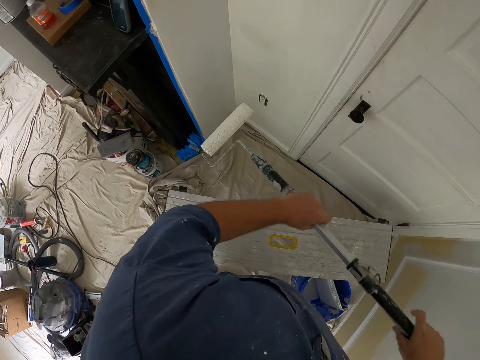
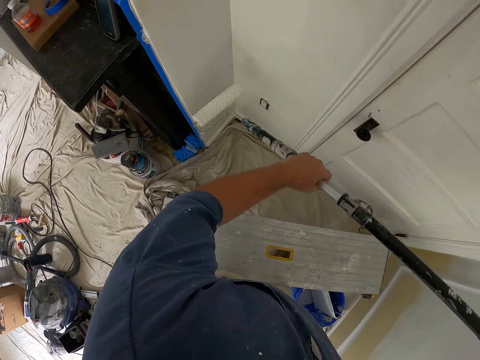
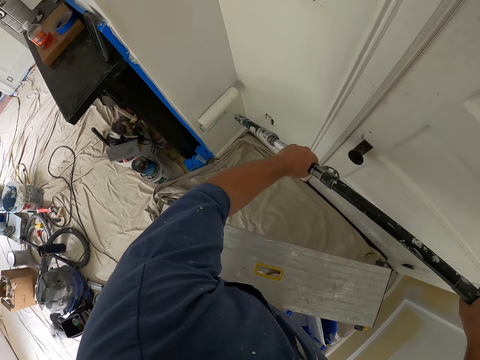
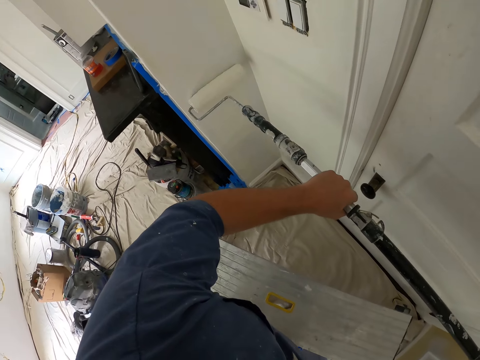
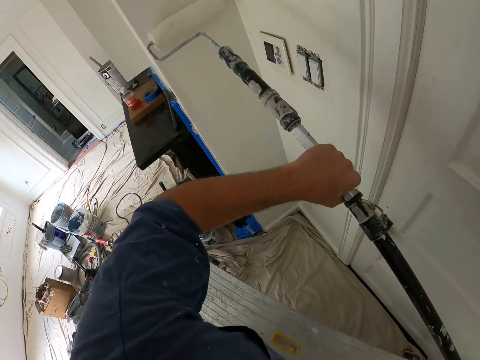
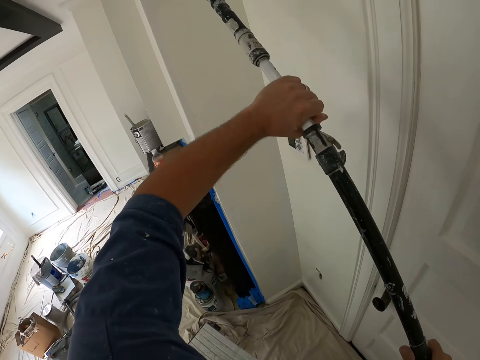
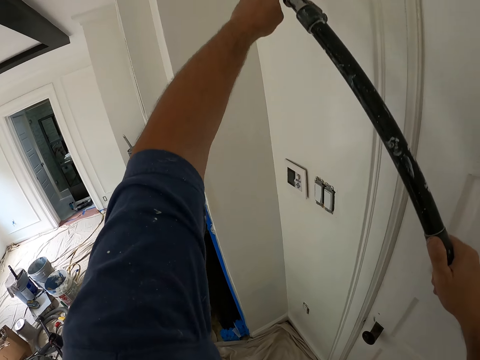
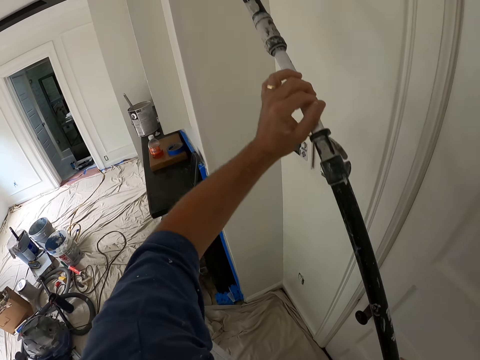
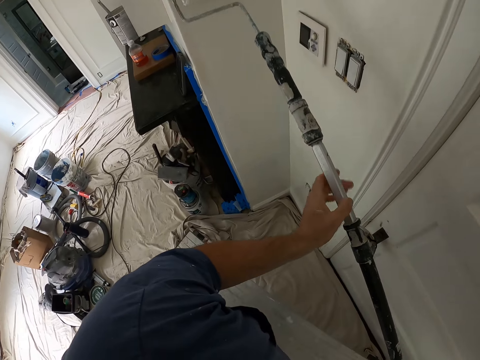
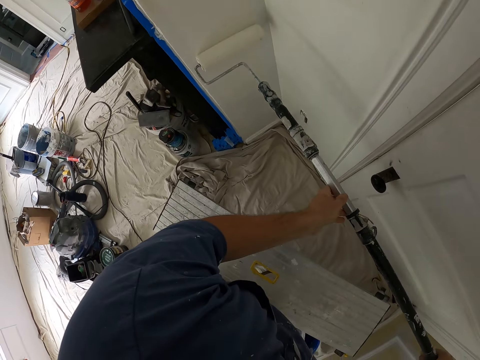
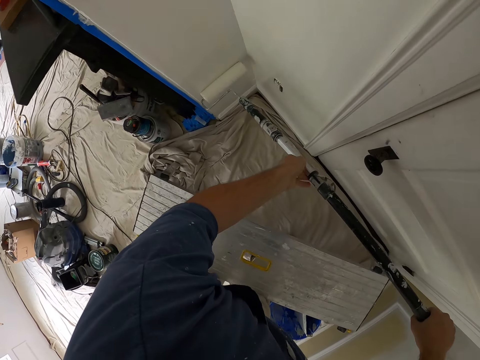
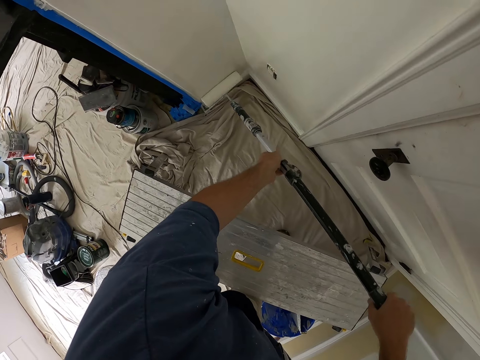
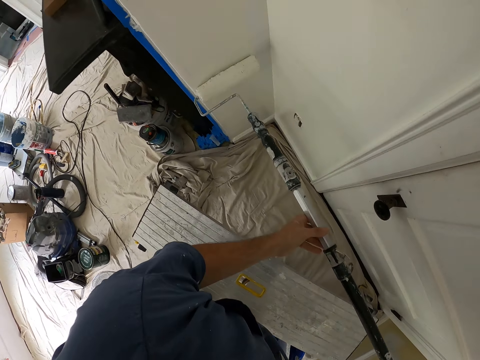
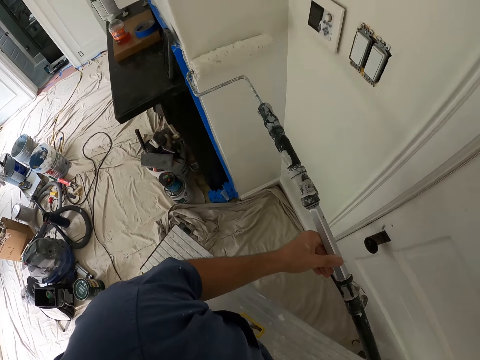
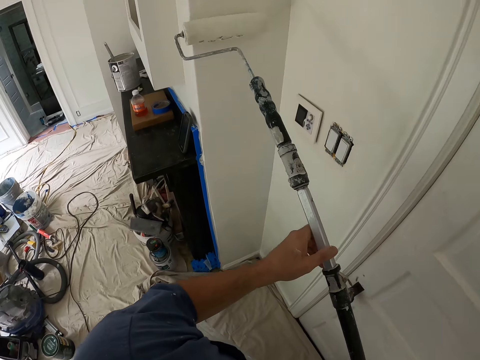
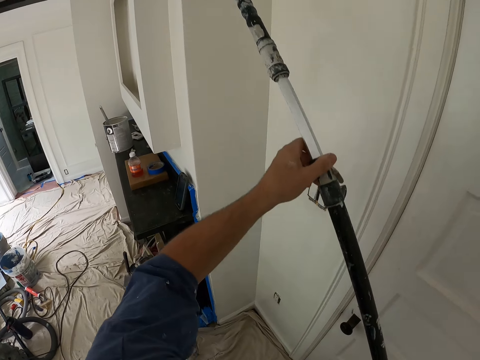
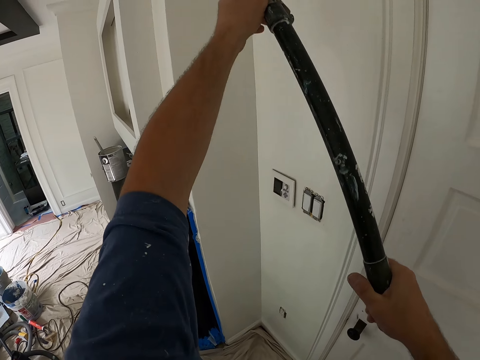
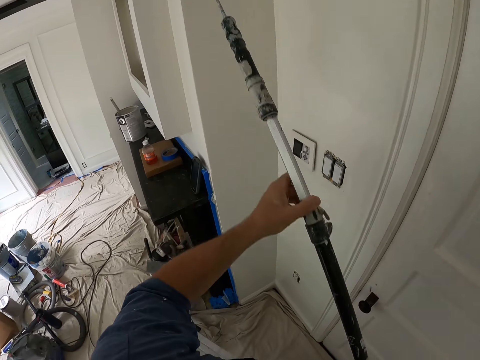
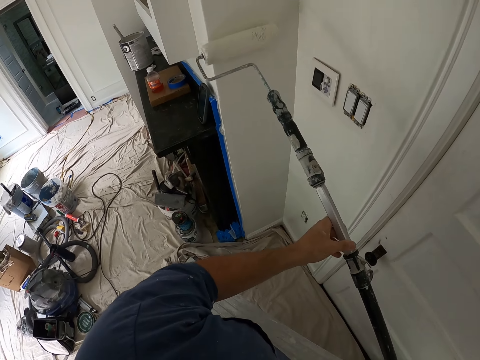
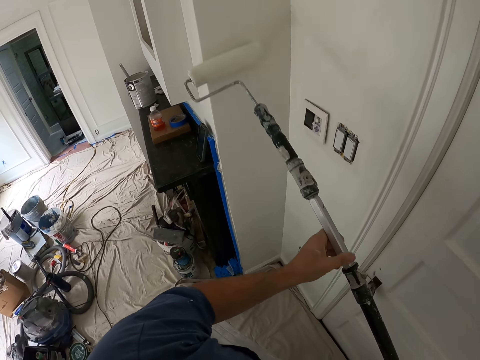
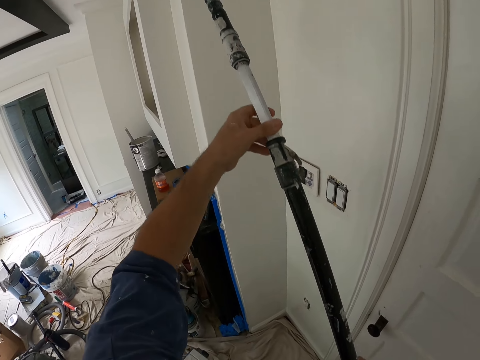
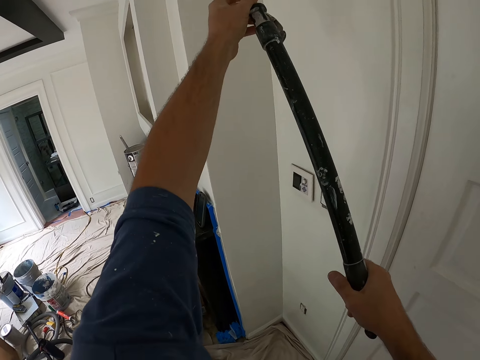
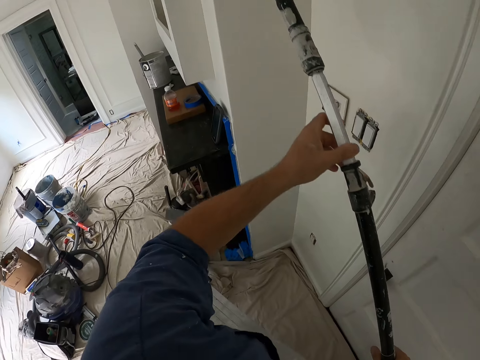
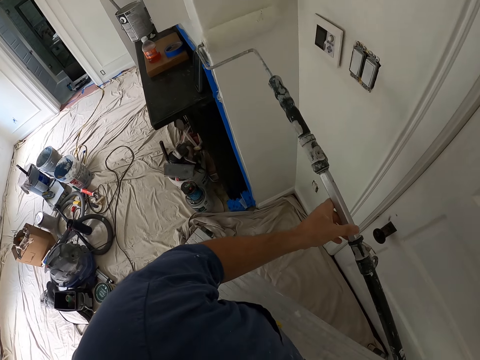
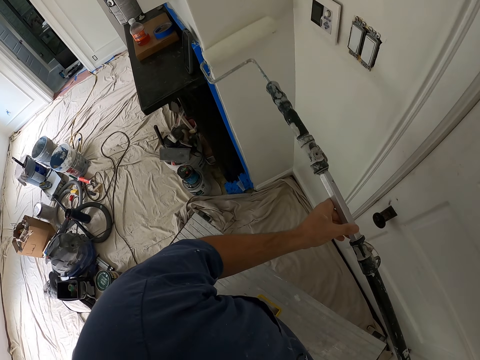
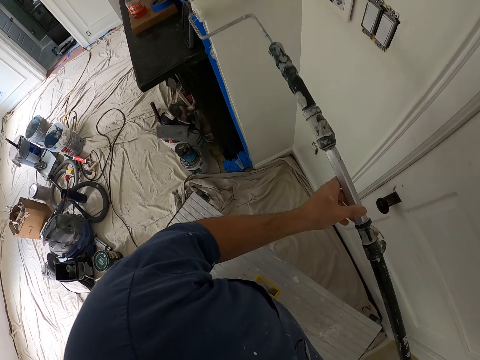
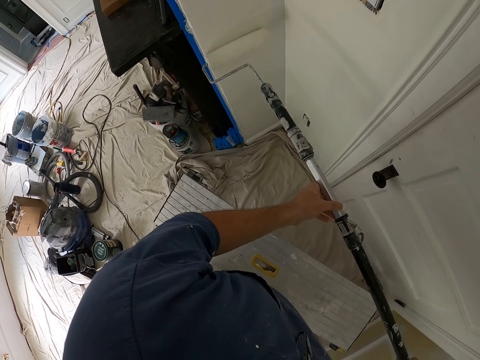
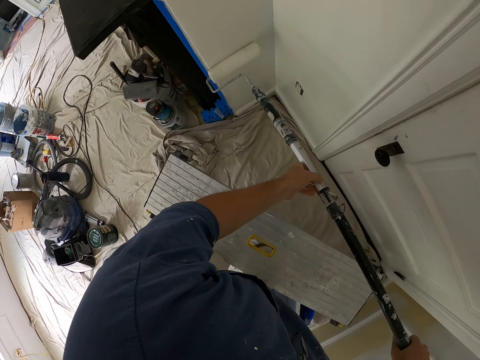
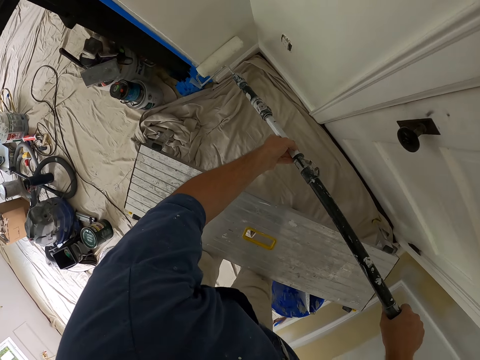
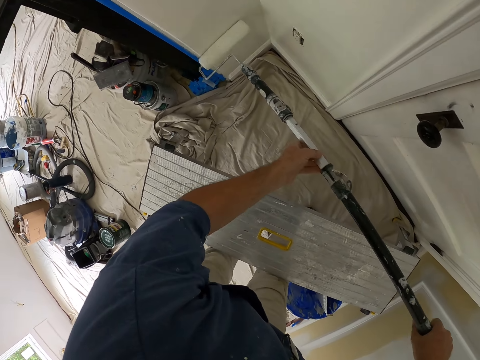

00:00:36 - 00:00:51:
The camera wearer paints the wall with the paint roller. They drop the roller in the paint barrel.

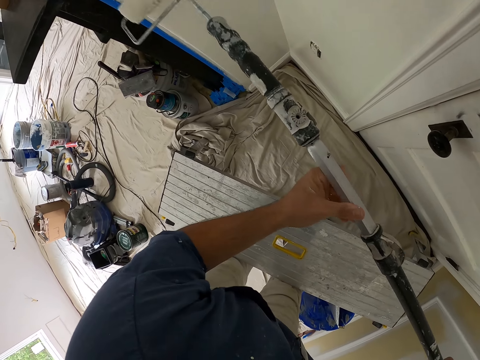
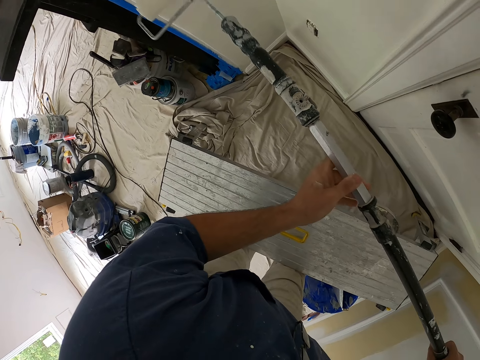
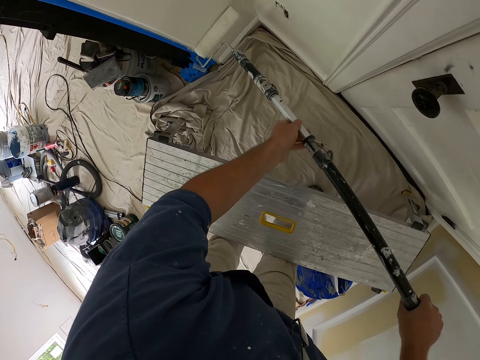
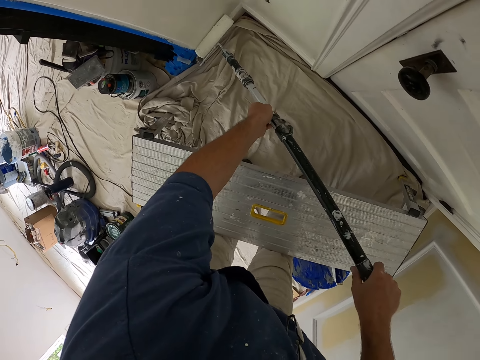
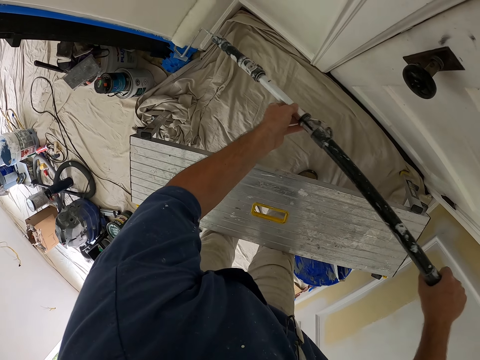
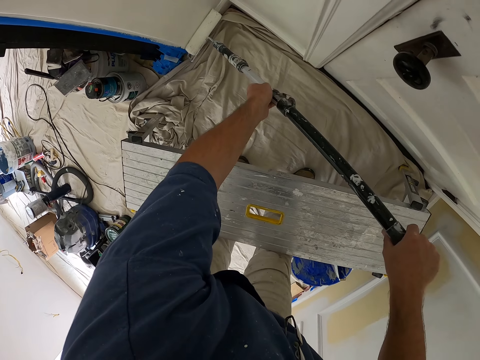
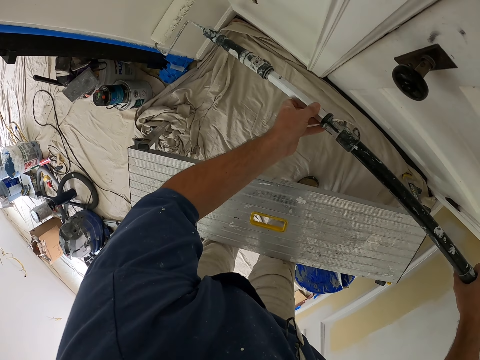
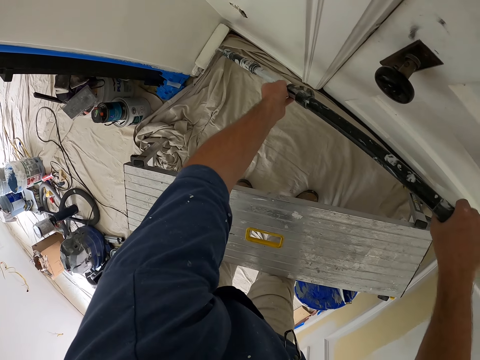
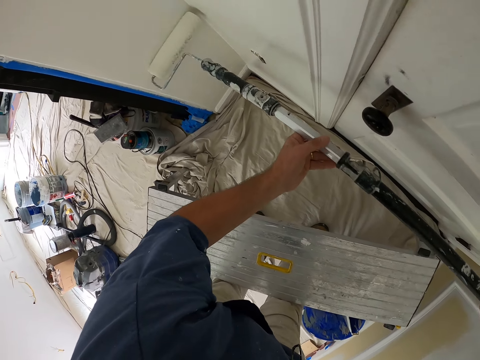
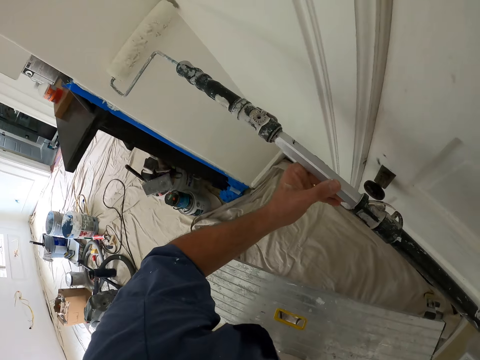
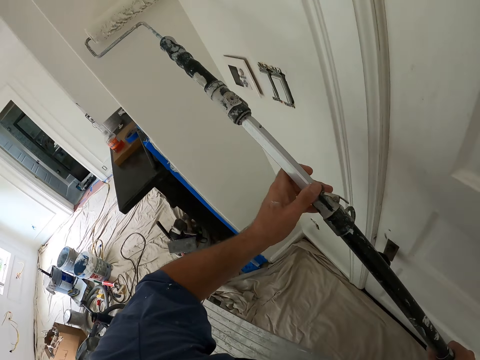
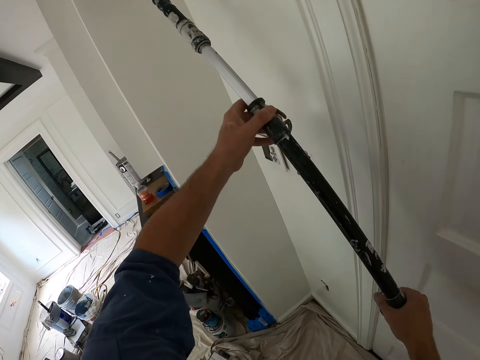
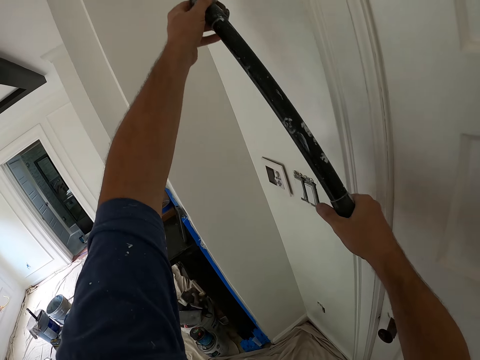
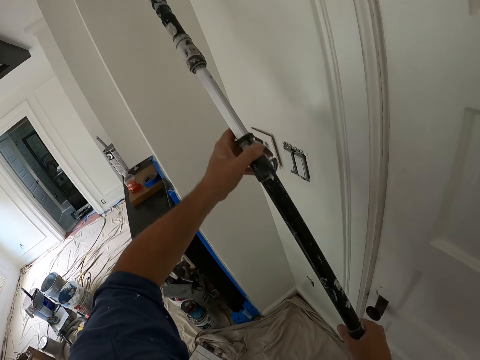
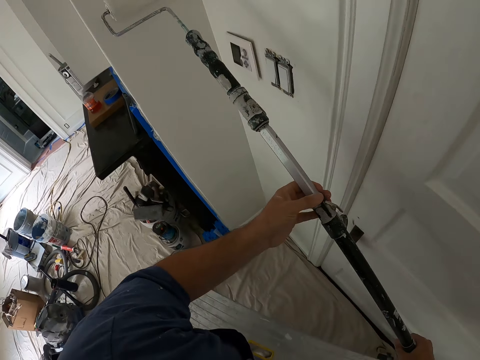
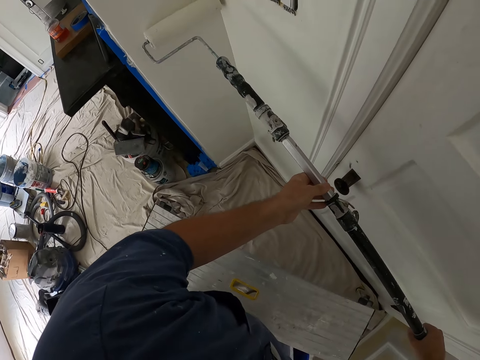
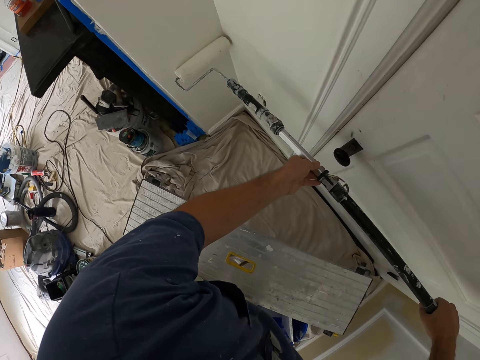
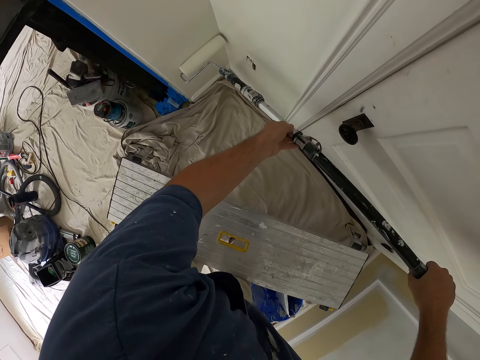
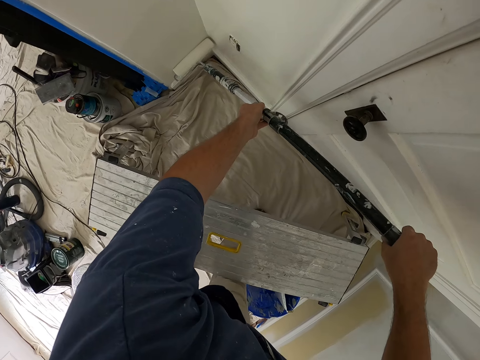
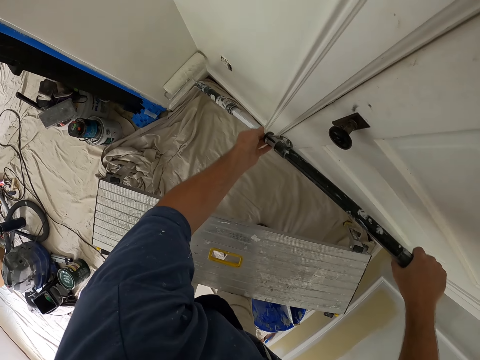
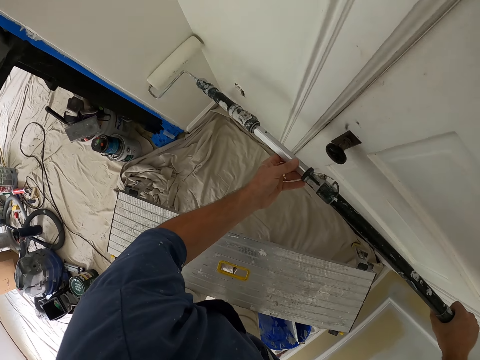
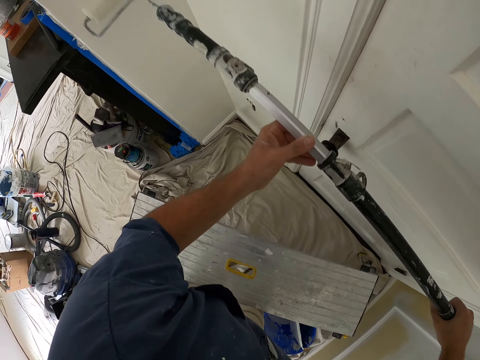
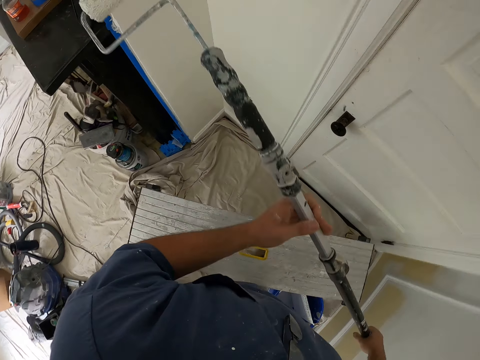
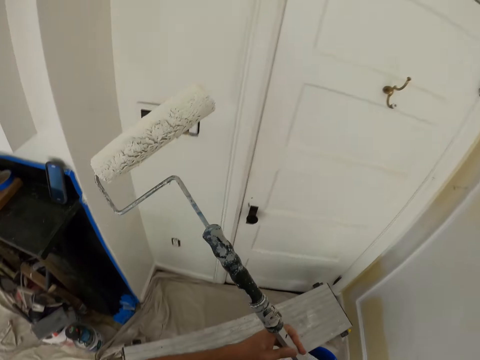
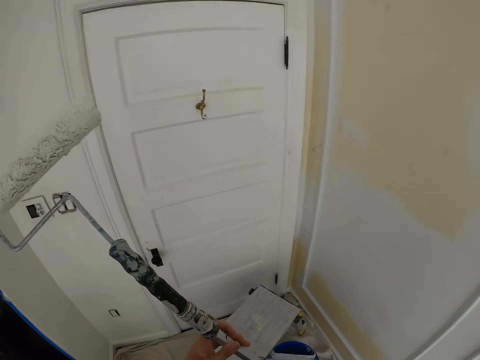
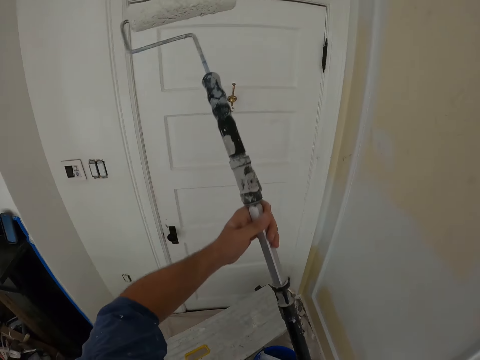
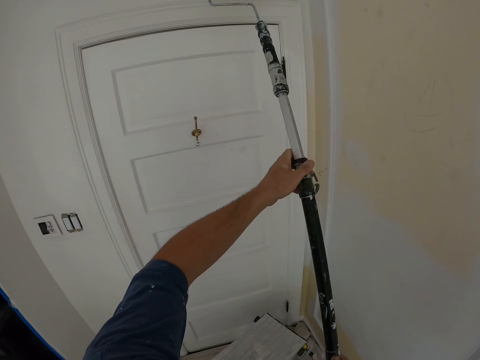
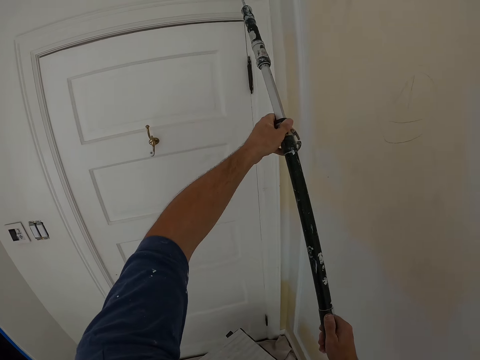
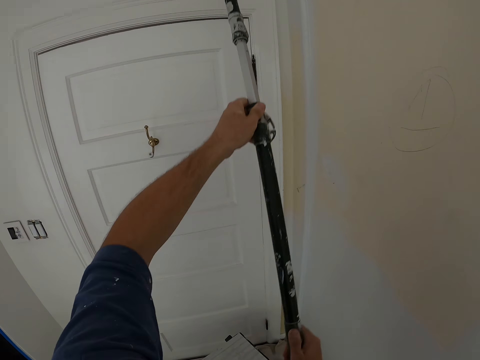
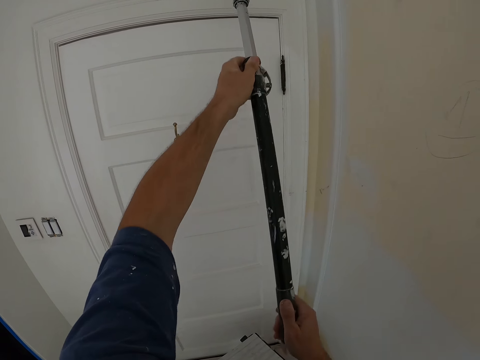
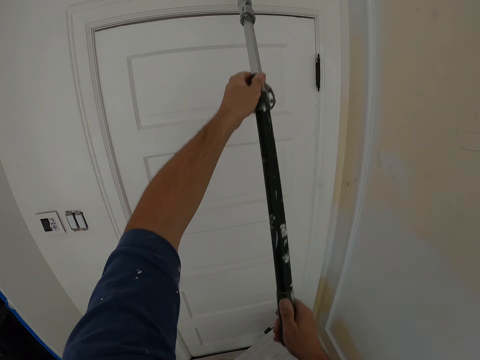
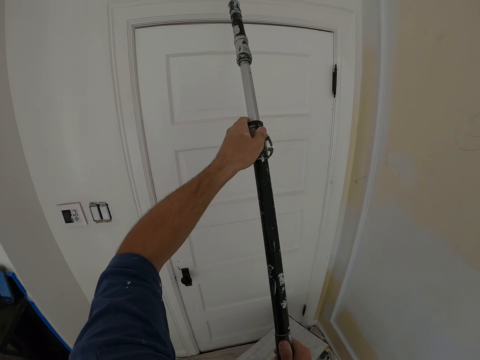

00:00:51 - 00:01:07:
The camera wearer paints the wall with the paint roller.
